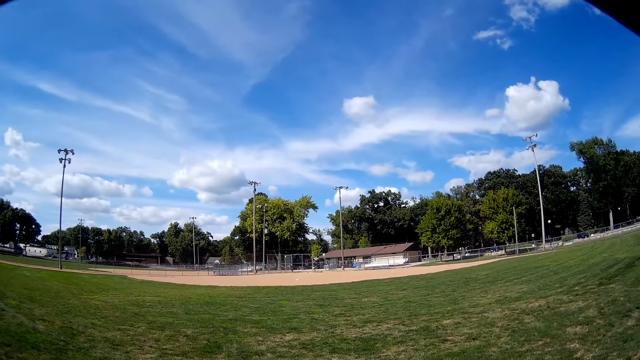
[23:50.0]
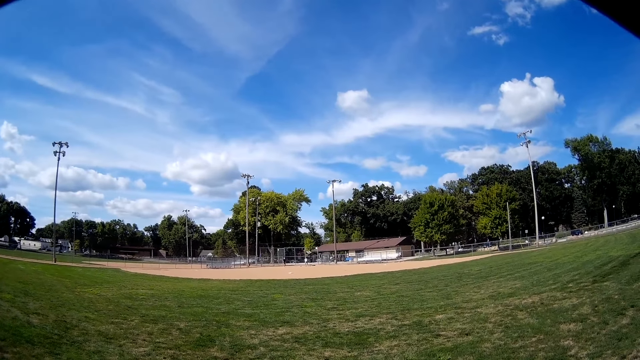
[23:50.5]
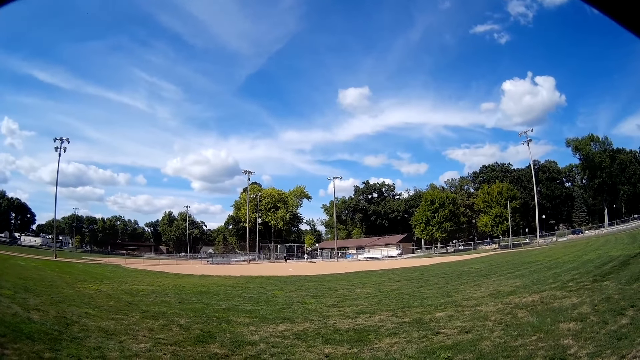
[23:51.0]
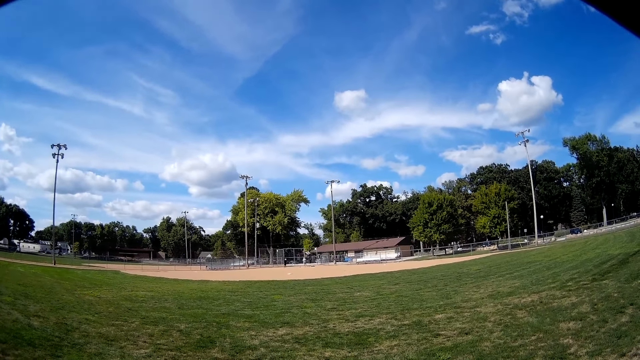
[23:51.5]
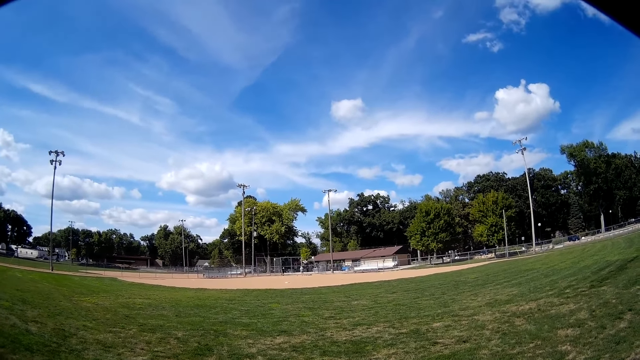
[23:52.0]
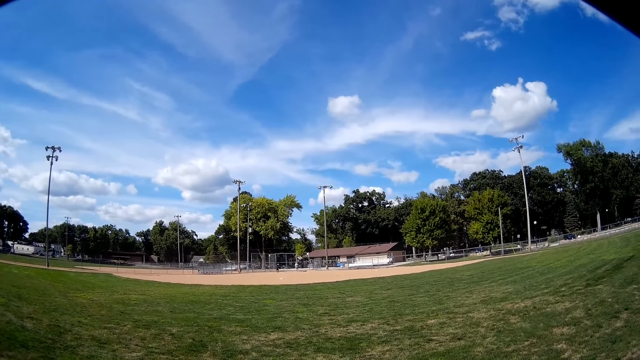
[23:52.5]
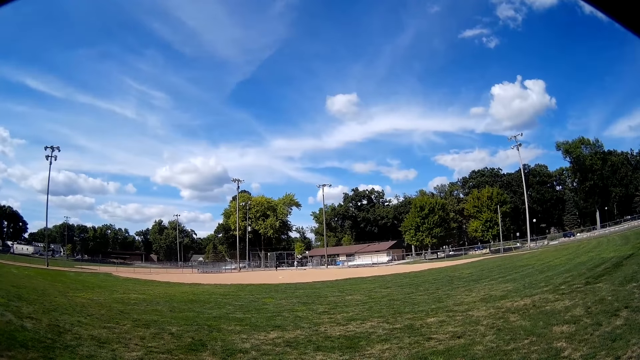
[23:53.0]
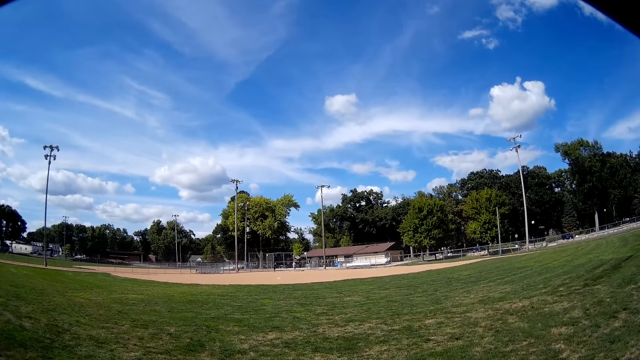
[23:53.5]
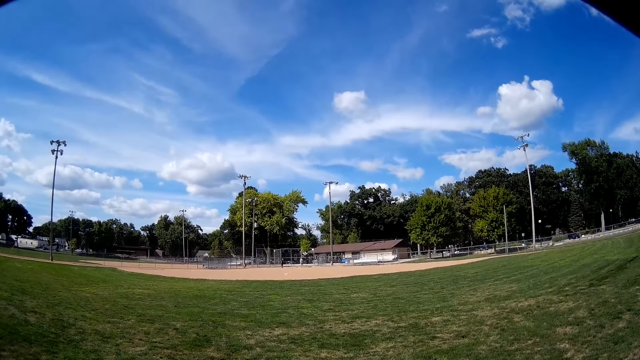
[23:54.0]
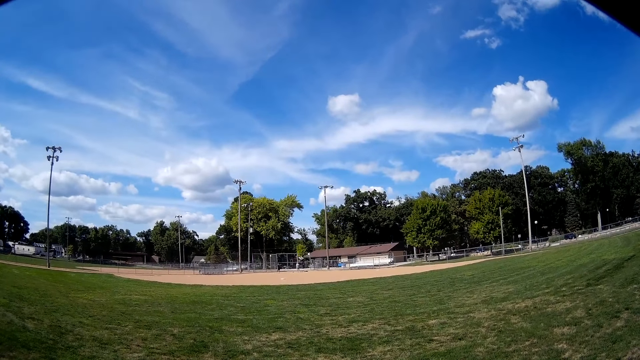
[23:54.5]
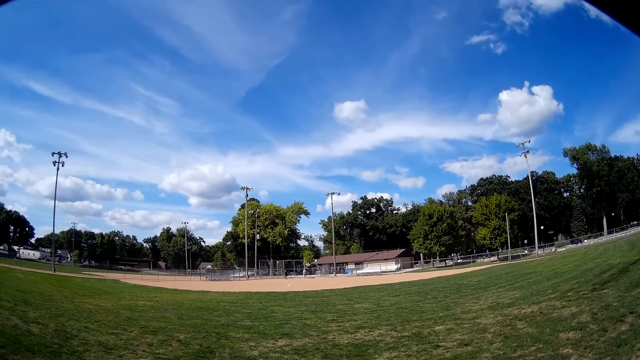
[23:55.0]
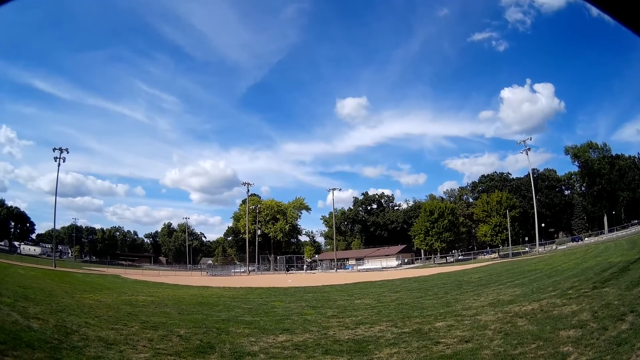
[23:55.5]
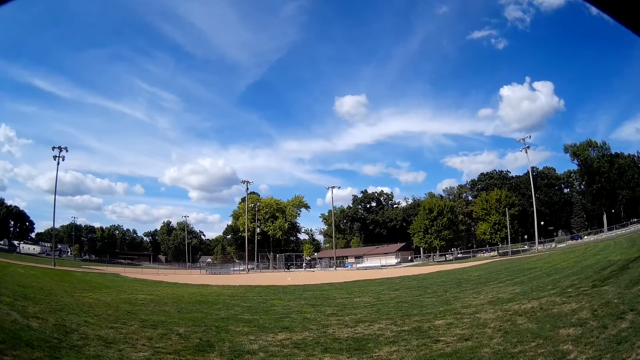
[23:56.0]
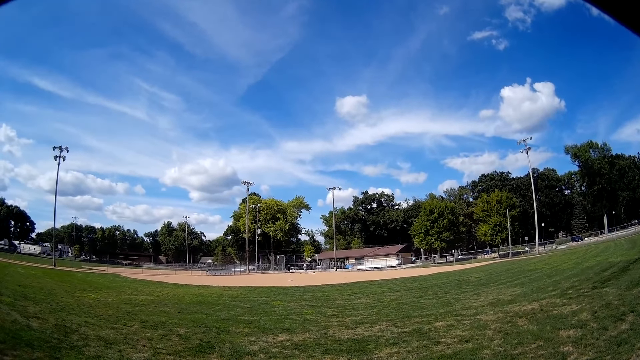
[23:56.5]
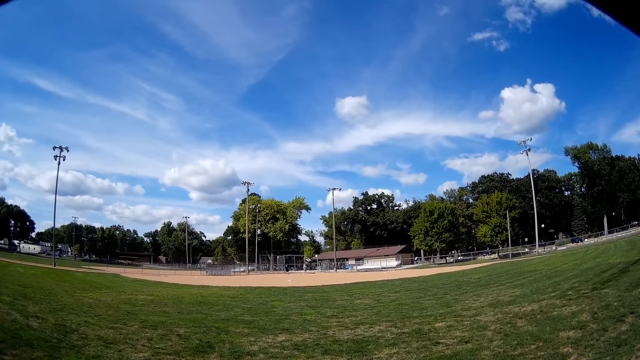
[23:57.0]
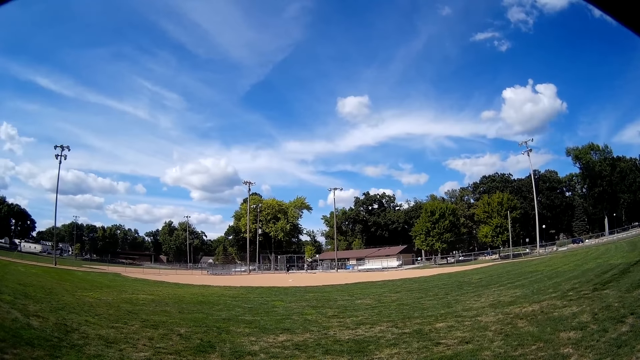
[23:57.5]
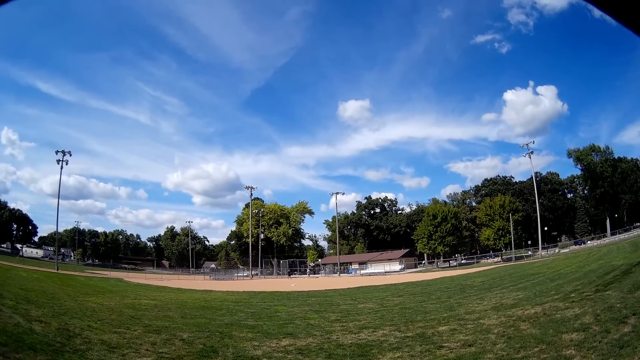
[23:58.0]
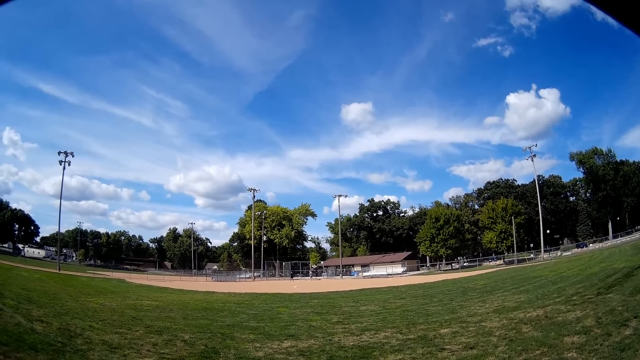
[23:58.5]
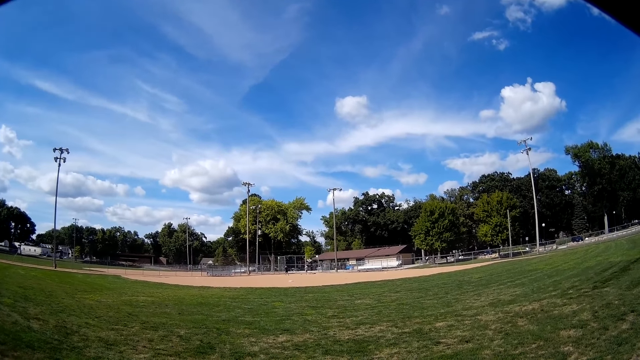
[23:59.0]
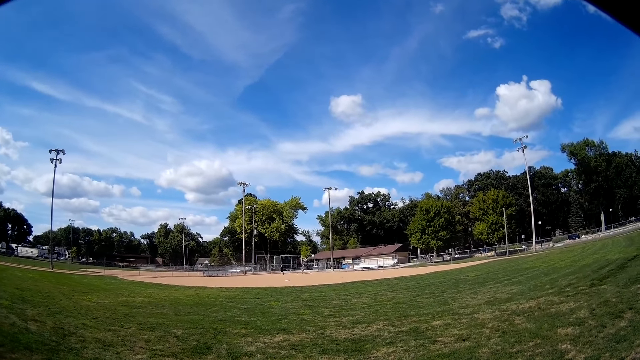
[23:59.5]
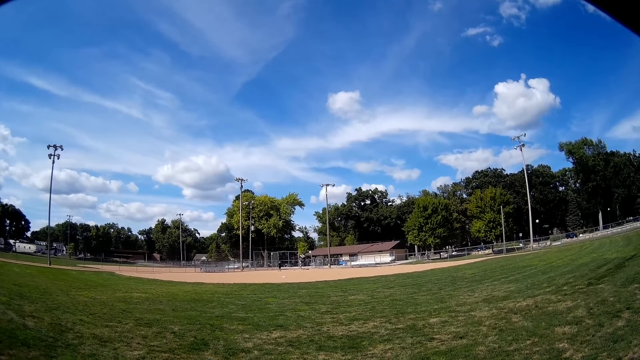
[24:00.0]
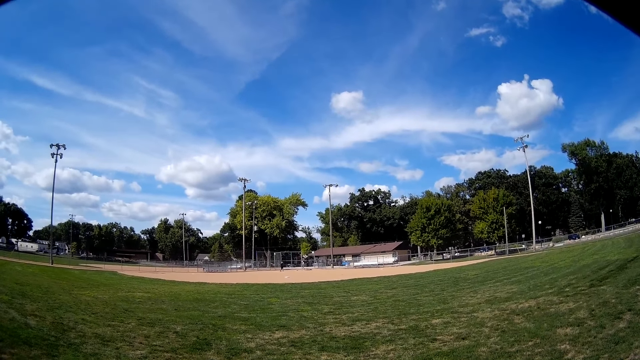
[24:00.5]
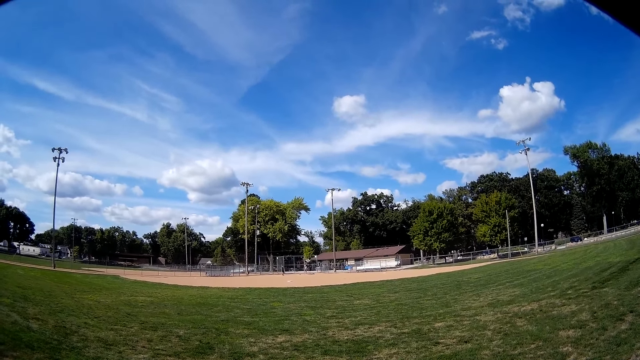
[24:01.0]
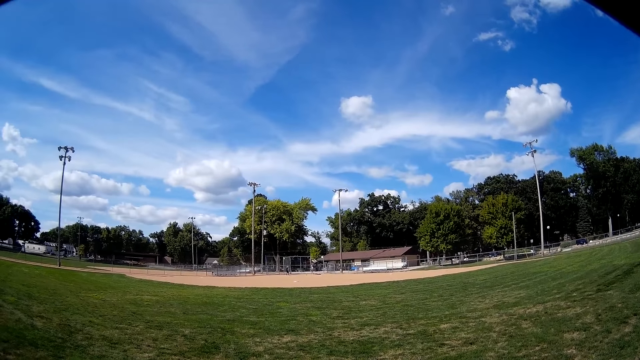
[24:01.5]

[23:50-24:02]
The camera wearer looks at a man and another man.

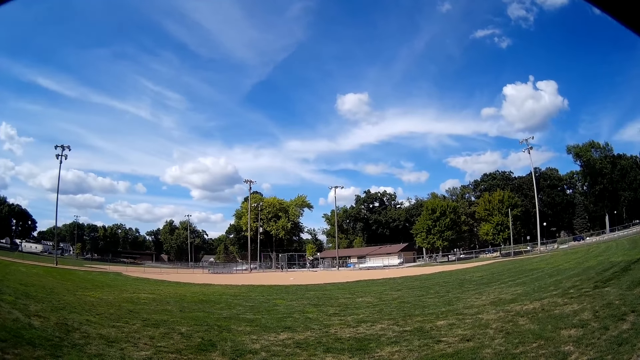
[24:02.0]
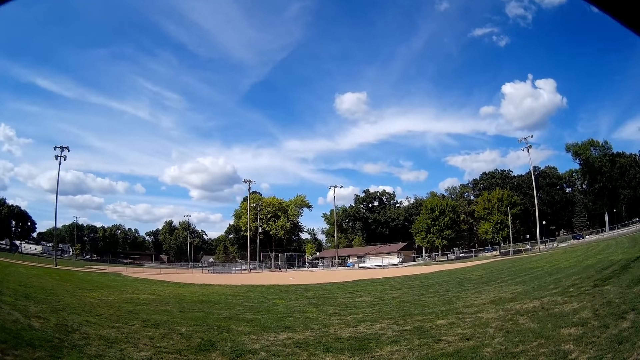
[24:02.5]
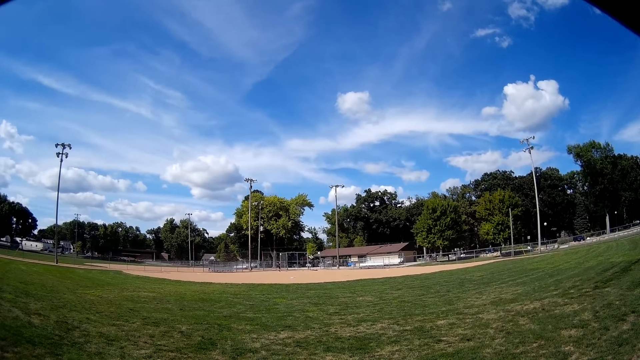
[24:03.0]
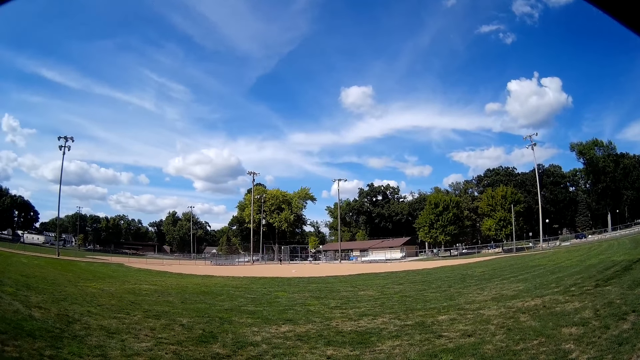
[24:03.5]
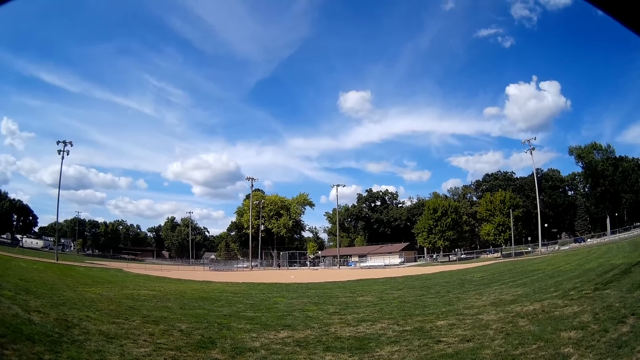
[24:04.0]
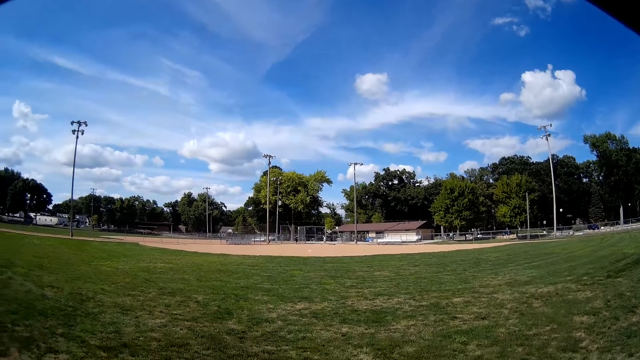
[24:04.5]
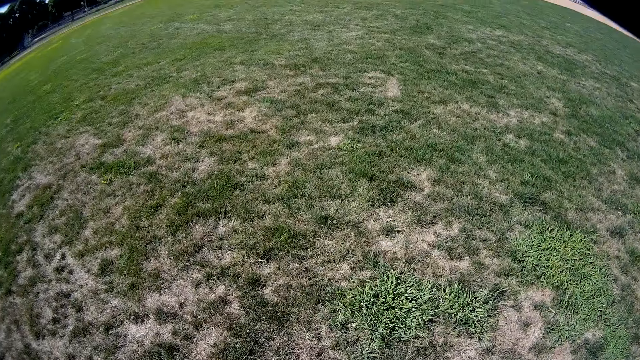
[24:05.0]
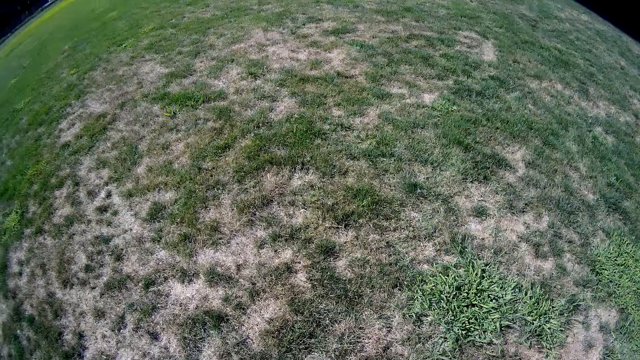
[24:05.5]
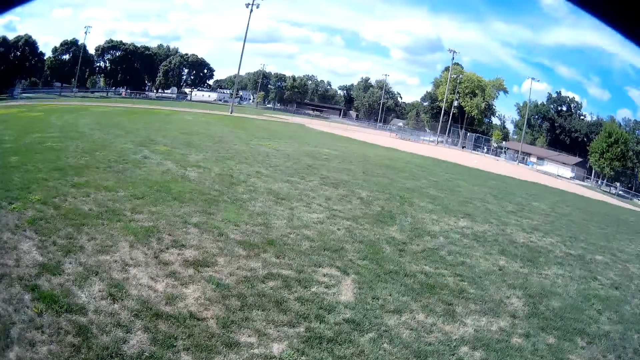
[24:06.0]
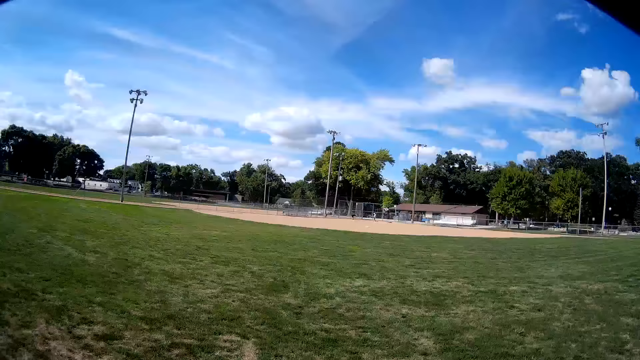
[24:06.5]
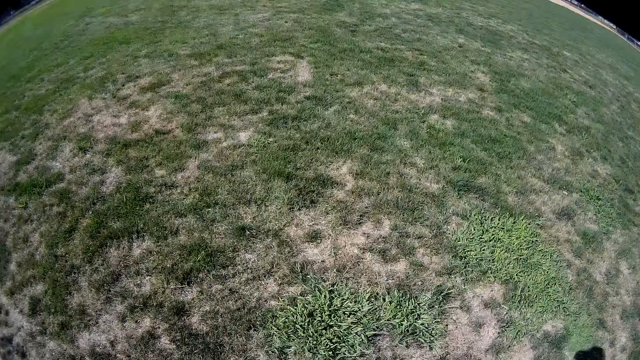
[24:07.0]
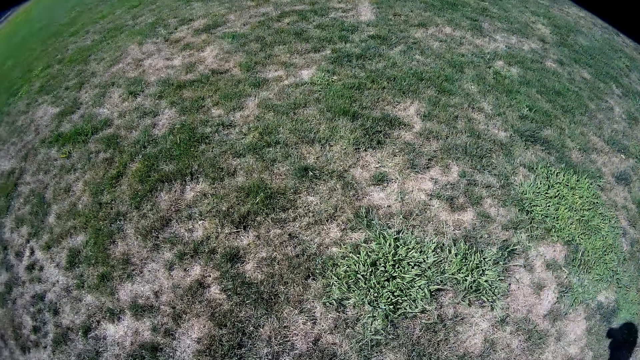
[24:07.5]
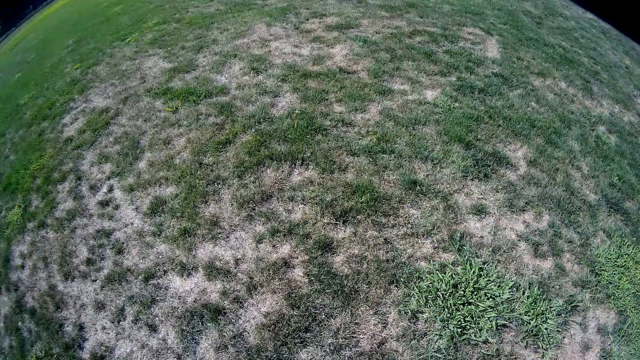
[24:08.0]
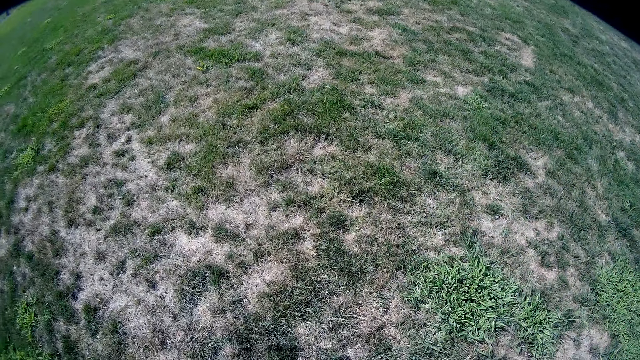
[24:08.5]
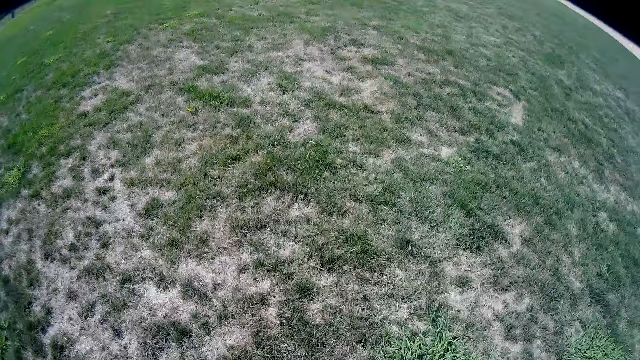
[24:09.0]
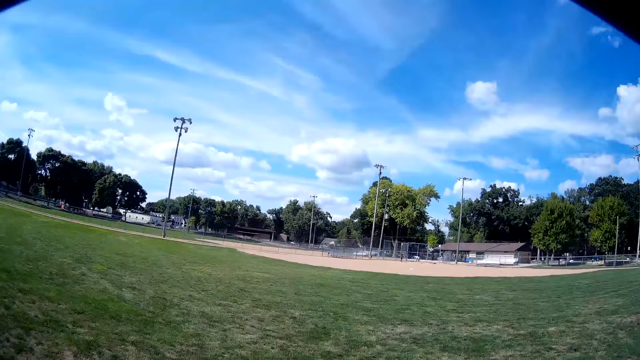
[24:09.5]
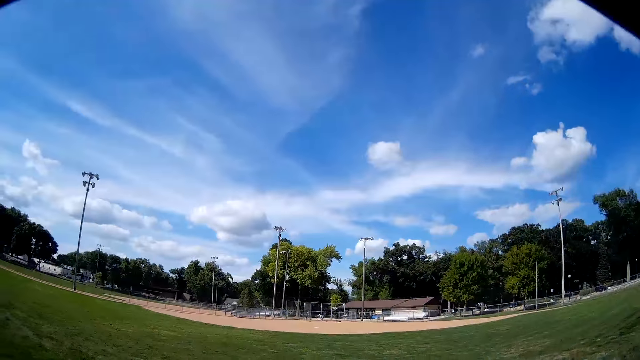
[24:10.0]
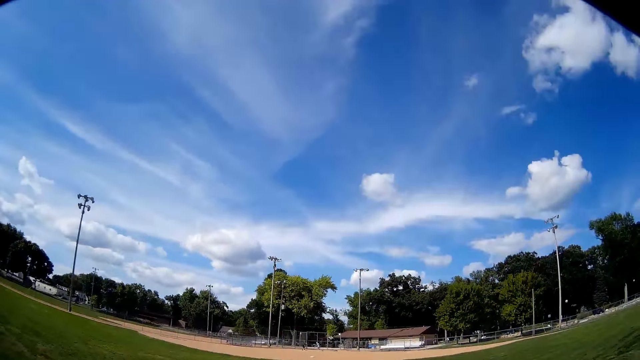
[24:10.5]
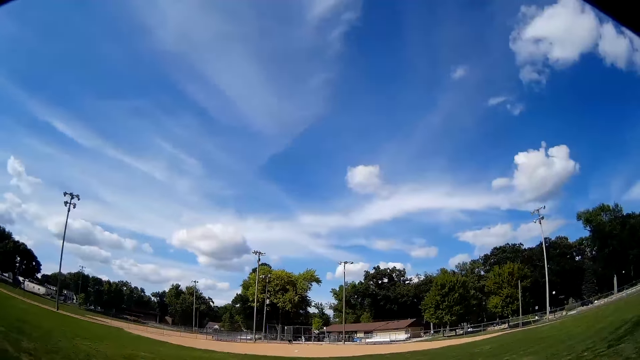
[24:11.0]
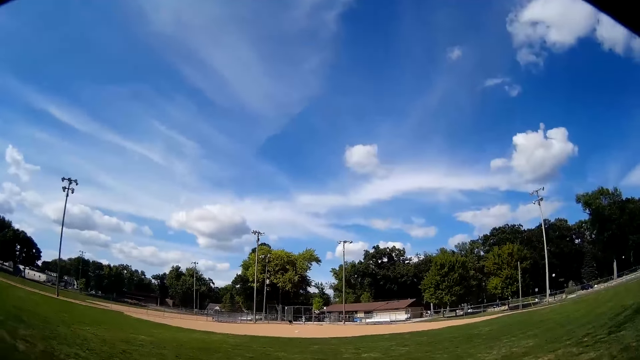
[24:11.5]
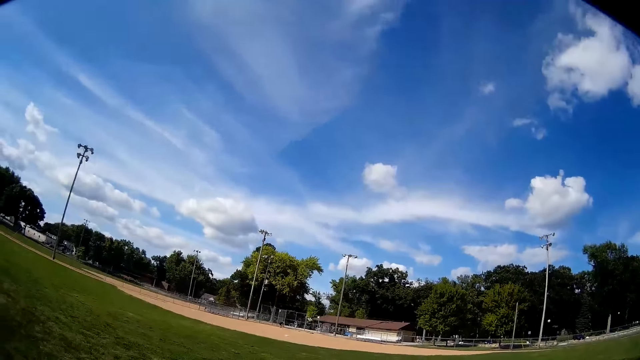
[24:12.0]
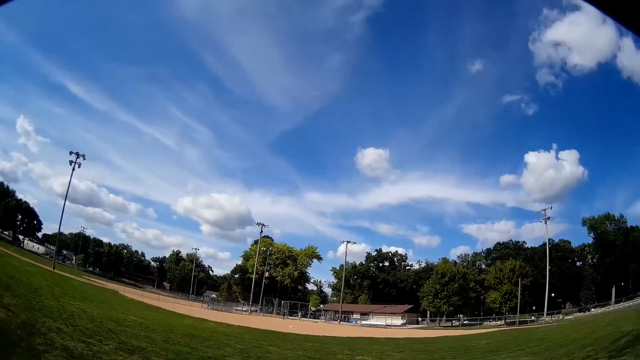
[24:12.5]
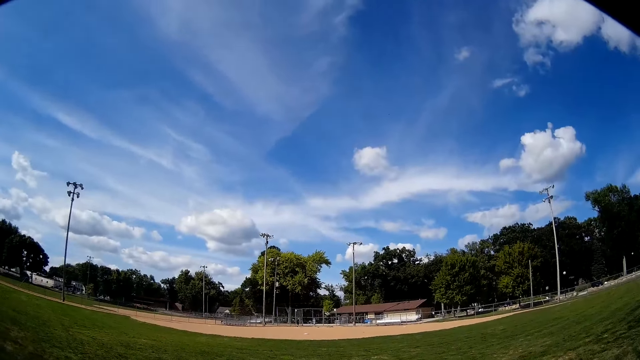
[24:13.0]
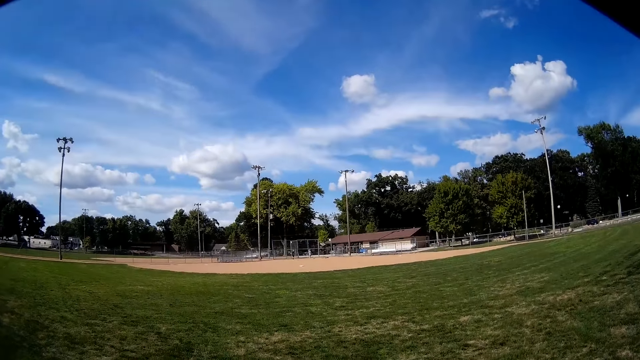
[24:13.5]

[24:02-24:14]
The camera wearer looks around the field.
